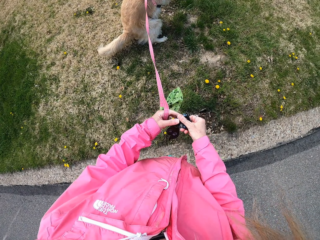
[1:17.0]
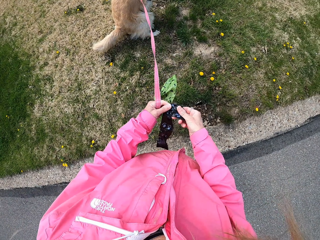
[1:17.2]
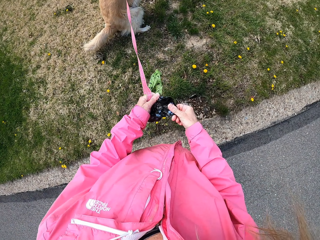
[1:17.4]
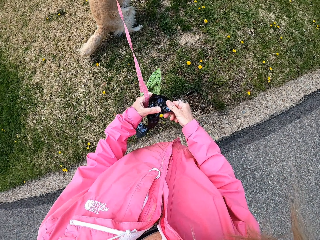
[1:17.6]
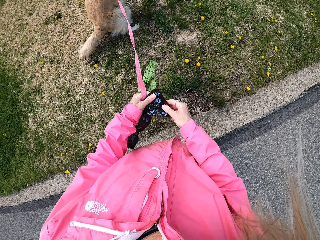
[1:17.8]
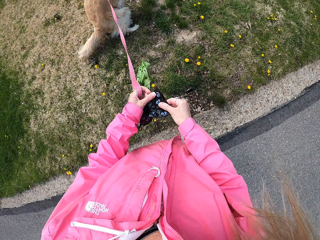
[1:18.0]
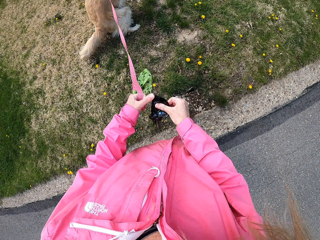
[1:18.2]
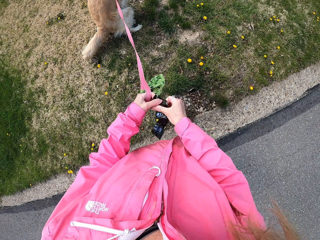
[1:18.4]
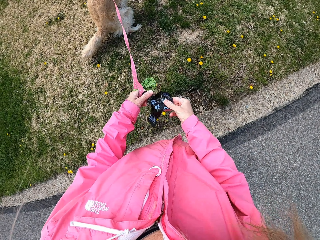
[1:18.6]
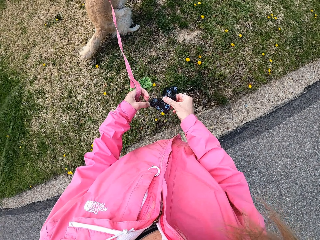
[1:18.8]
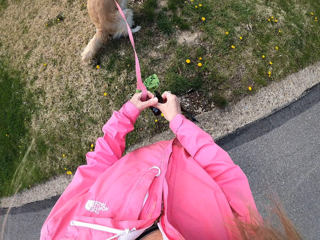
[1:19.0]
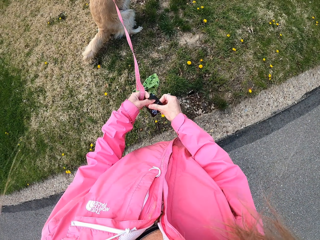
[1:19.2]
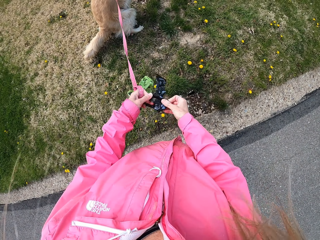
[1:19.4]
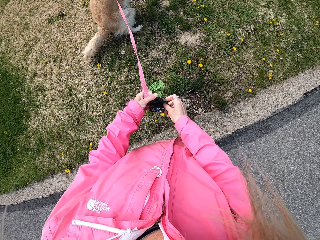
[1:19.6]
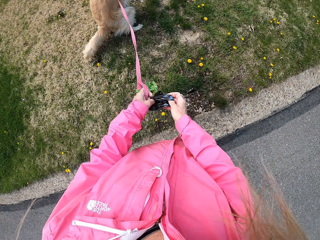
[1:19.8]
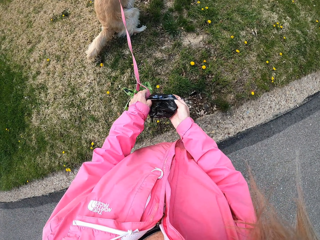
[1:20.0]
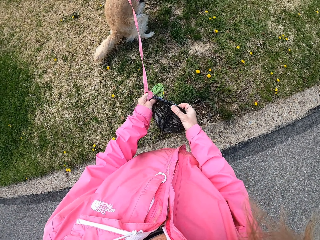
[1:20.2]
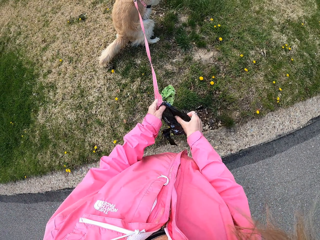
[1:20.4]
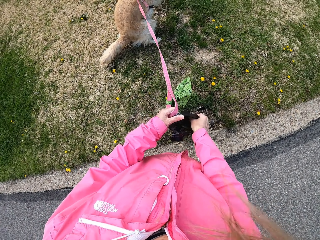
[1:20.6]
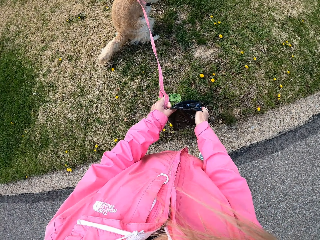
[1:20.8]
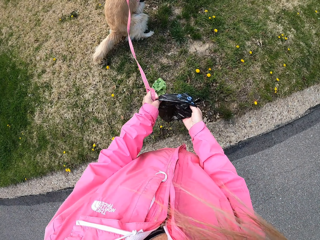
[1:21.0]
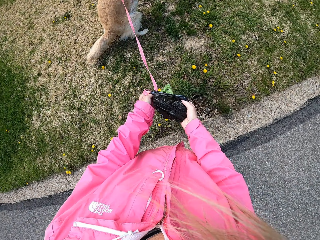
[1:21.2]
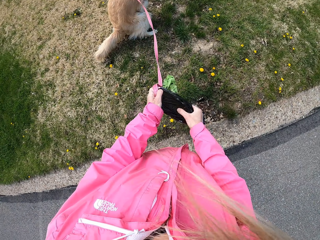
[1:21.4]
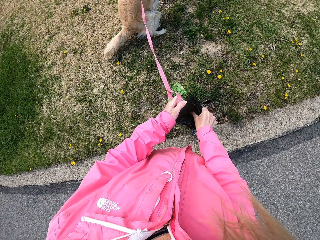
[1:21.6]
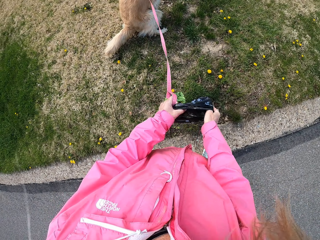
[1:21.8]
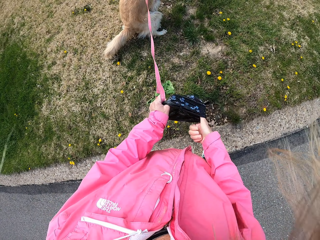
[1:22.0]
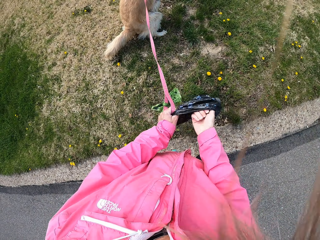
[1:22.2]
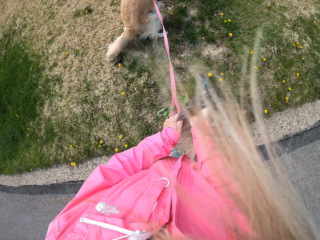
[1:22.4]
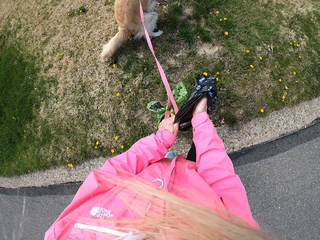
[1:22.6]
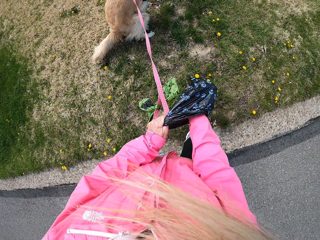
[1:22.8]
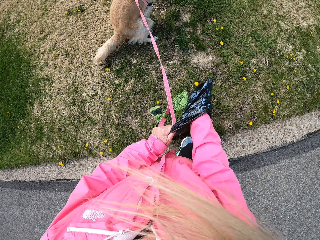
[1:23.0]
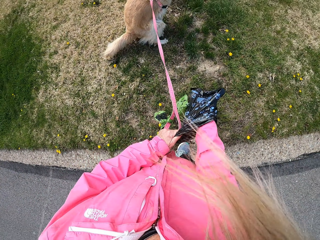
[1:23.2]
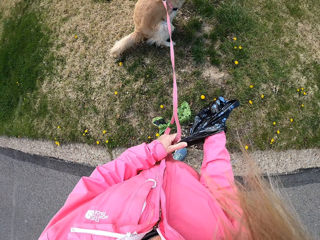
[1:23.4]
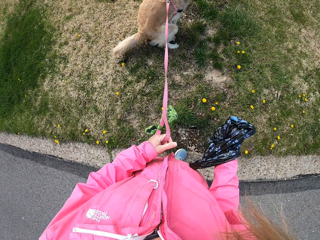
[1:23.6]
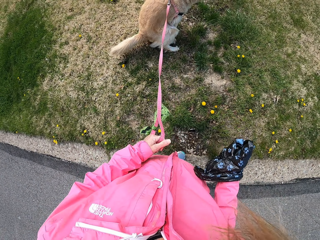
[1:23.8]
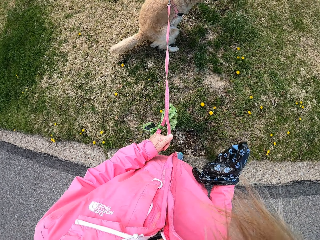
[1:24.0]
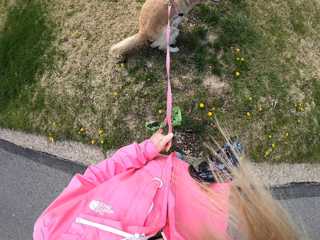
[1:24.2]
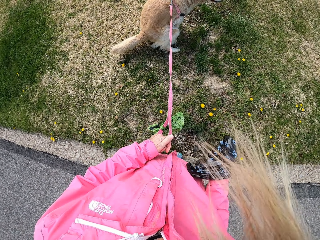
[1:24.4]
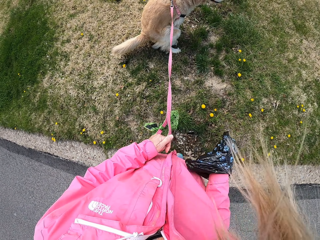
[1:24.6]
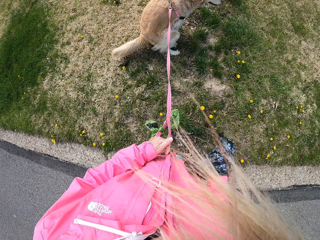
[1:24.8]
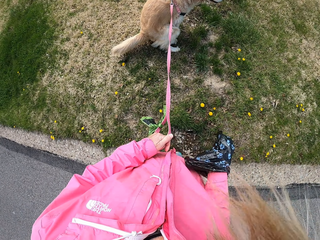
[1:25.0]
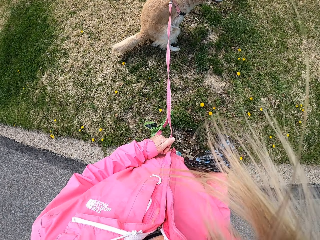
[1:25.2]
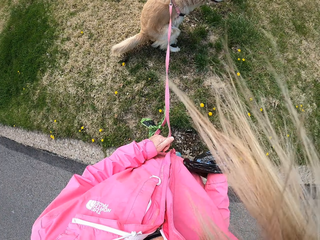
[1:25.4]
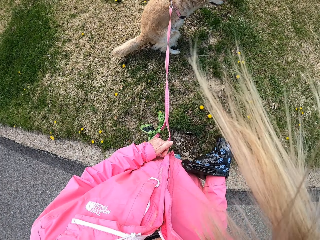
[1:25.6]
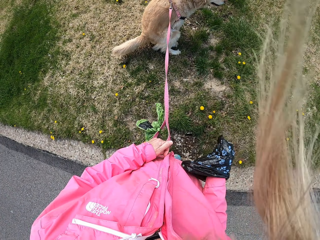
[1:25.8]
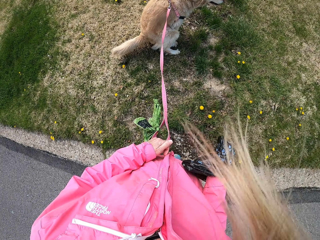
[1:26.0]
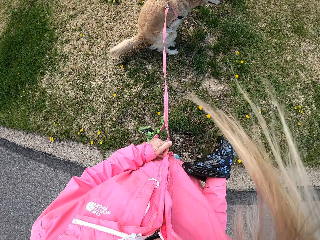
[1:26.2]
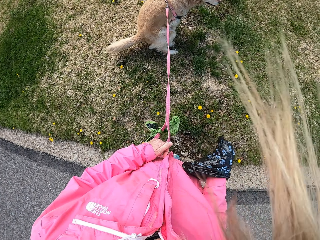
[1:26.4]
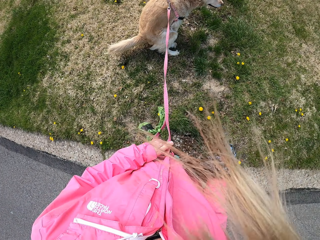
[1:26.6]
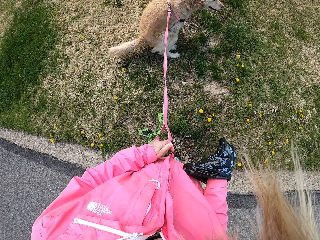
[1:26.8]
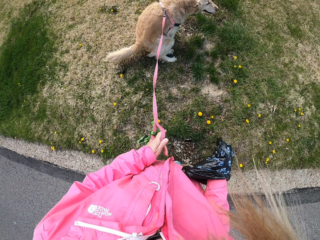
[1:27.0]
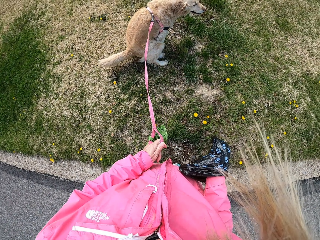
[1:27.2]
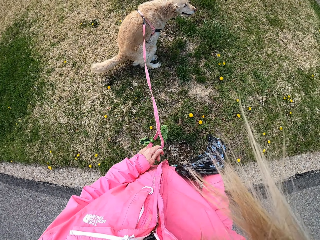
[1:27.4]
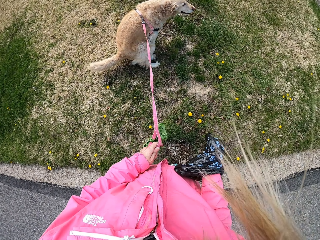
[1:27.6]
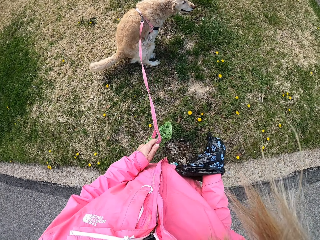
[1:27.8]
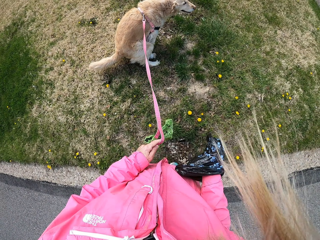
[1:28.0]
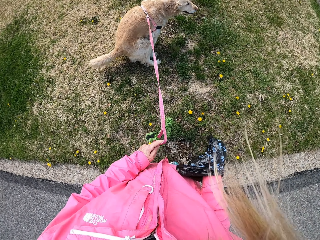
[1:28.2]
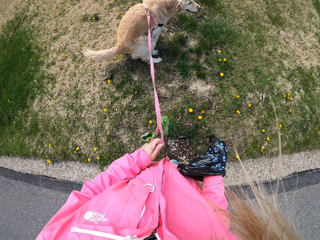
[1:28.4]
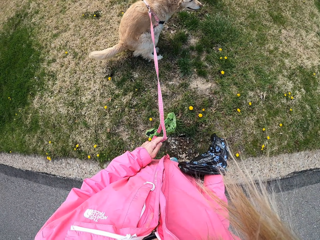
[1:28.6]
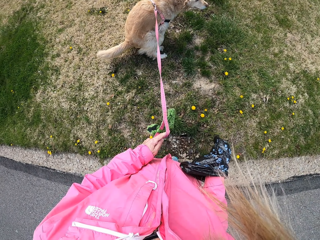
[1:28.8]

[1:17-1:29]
The camera wearer stops at a sidewalk. She opens a poop bag or plastic bag. She puts her hand inside the plastic bag.

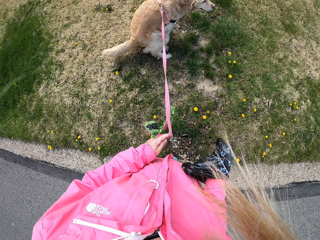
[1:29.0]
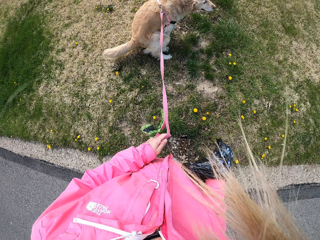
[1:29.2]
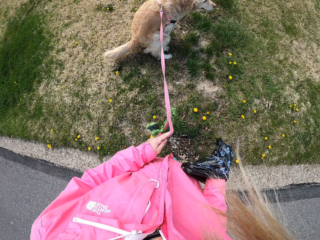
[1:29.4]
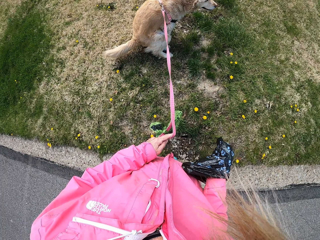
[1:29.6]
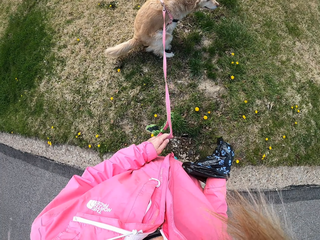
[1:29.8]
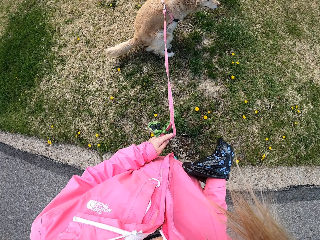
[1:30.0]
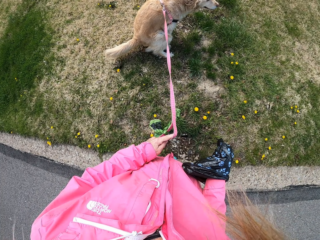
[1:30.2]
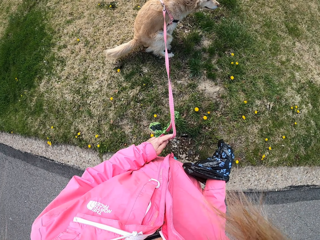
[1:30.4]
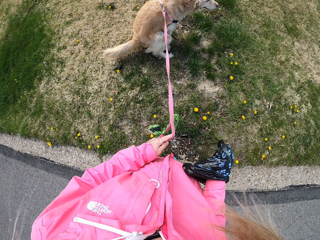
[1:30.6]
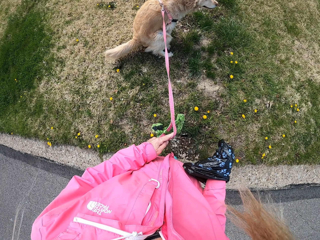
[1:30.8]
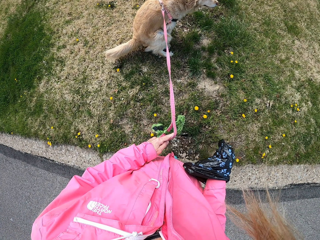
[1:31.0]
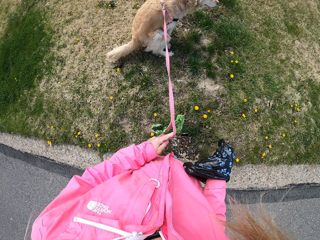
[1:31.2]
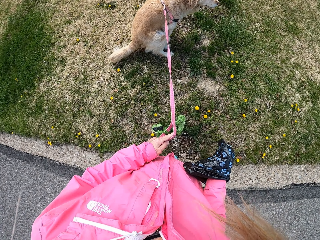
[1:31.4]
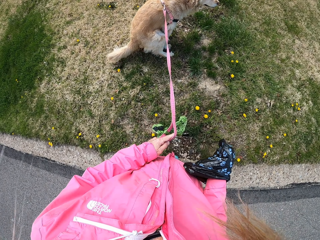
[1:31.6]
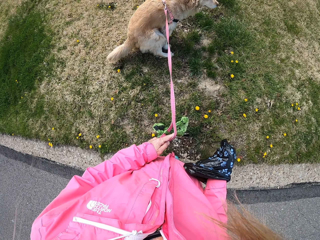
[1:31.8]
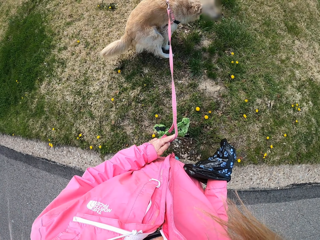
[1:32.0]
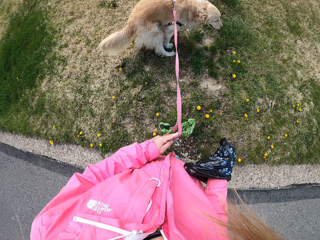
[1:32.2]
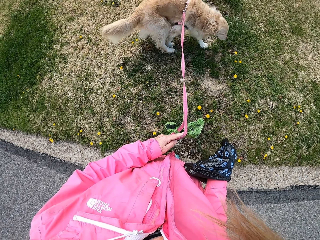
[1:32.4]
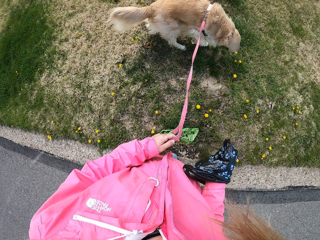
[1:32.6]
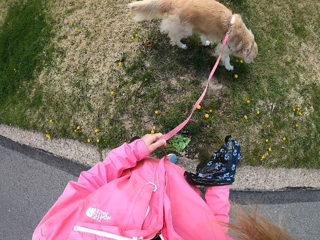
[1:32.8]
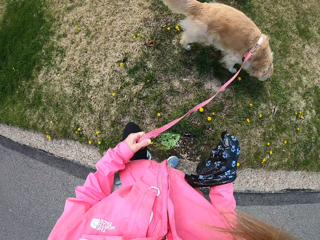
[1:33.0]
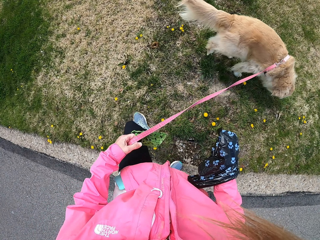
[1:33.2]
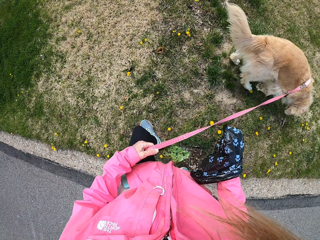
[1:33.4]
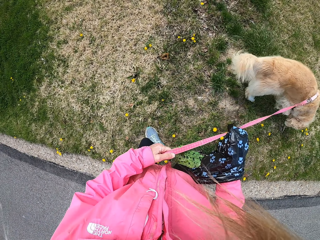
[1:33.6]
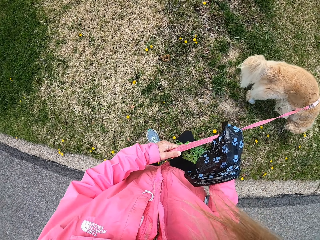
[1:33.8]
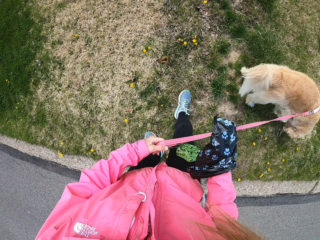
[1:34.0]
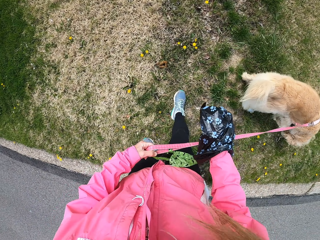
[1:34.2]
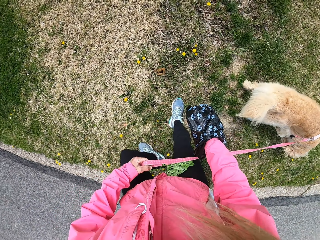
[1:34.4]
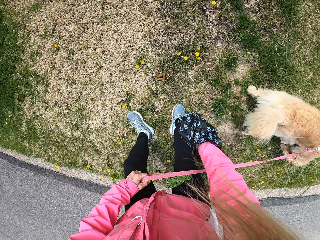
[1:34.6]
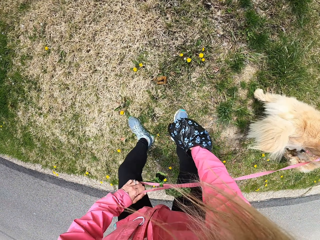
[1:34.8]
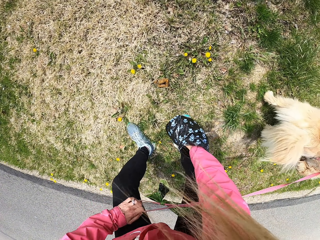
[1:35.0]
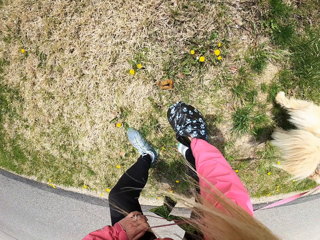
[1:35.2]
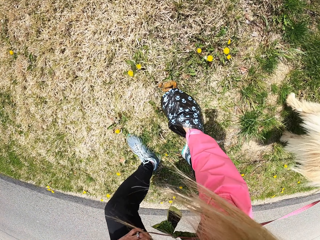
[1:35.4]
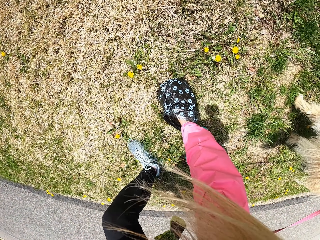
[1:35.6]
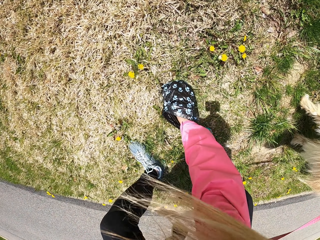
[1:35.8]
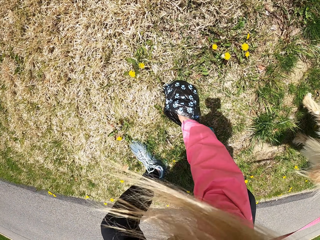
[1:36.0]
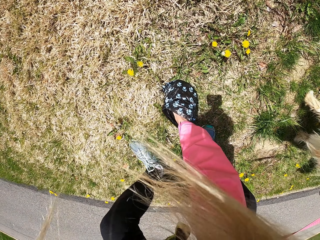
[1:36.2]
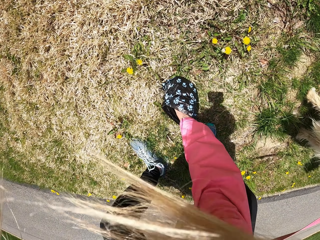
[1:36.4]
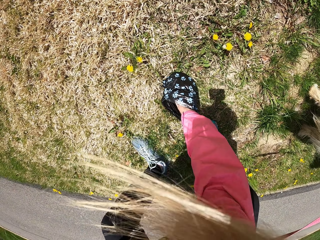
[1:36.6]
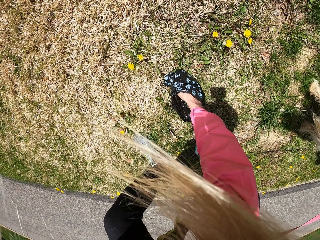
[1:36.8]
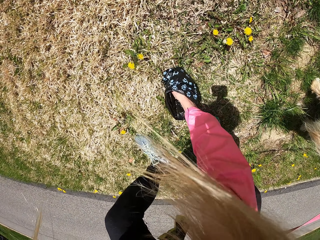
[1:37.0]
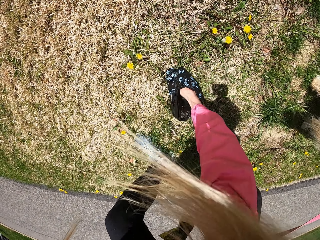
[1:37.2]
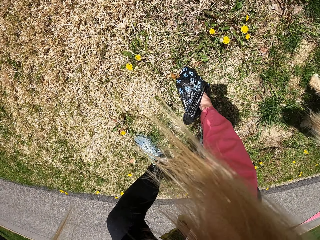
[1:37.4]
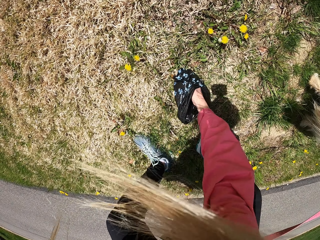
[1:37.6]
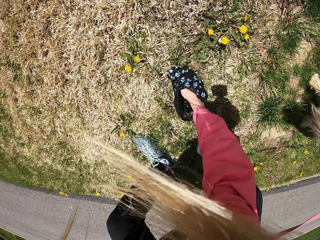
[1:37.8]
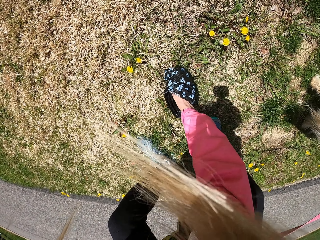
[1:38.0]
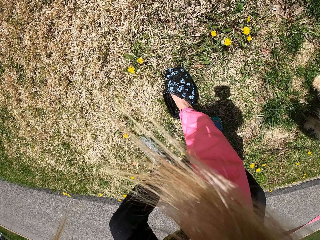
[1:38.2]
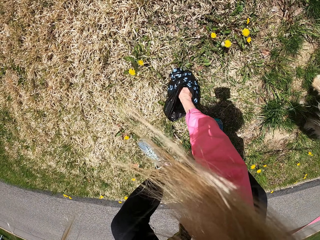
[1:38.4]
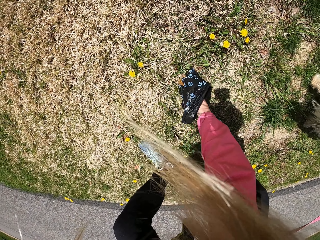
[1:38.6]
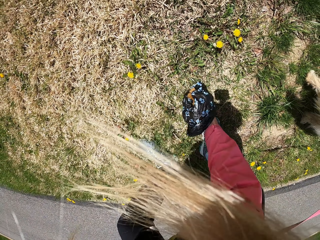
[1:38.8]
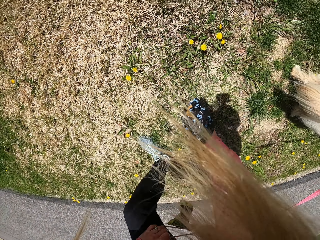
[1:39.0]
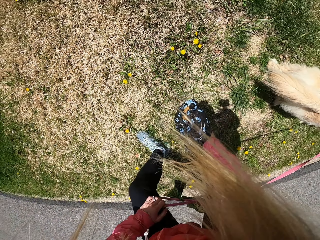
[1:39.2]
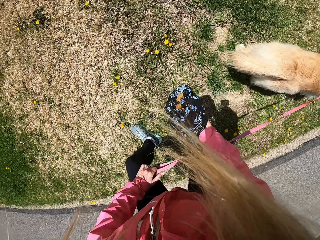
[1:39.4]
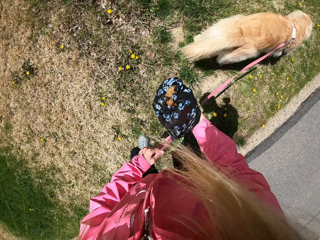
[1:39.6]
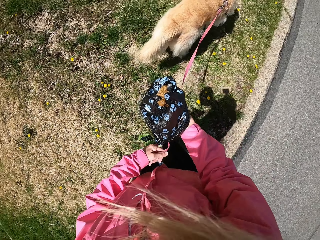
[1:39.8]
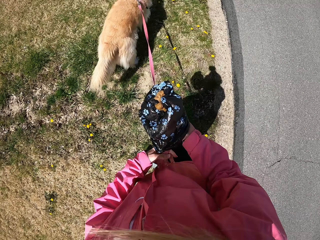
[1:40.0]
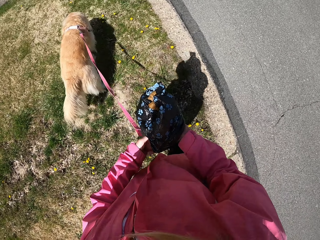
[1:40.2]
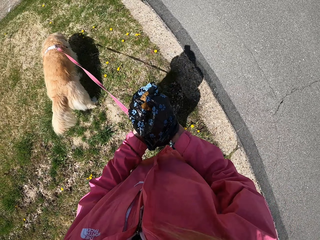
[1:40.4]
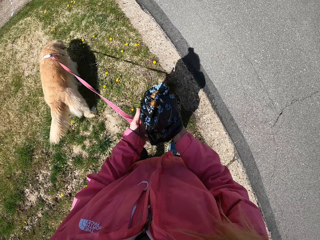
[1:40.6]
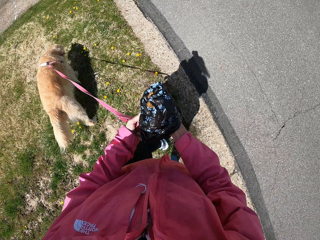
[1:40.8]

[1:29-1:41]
The camera wearer bends down. They pick up dog poop. They stand upright.
